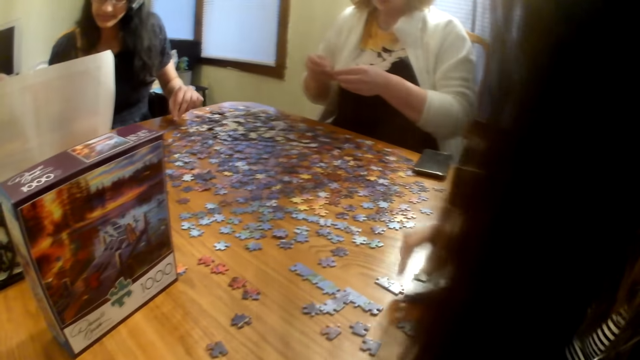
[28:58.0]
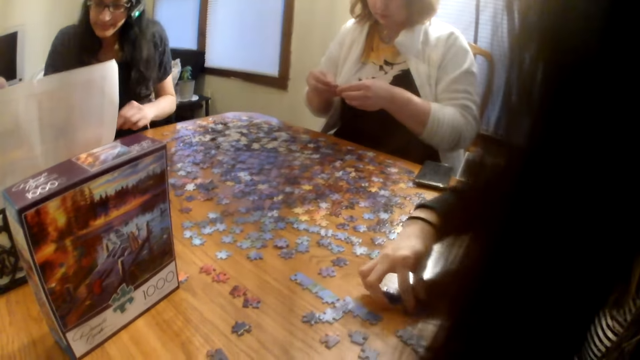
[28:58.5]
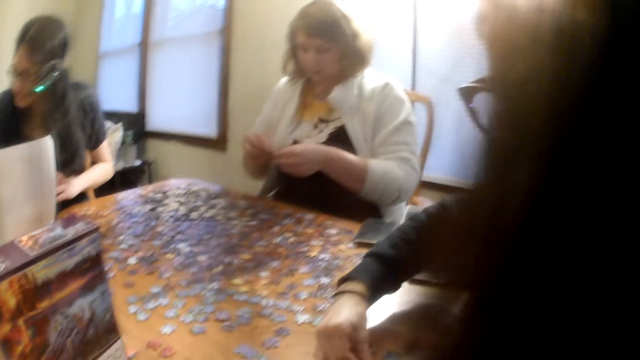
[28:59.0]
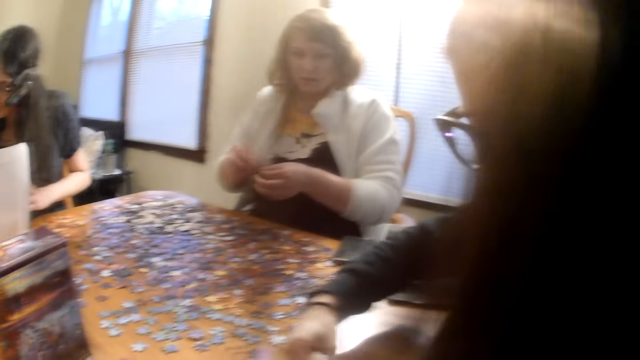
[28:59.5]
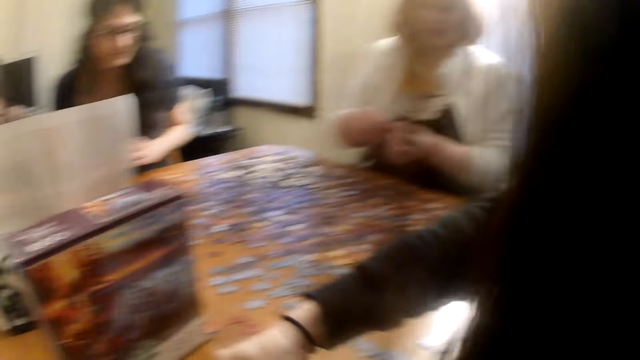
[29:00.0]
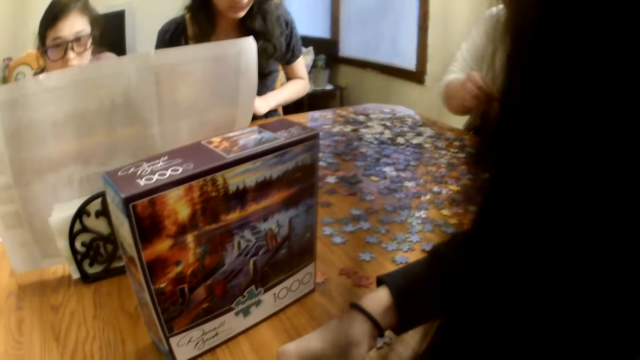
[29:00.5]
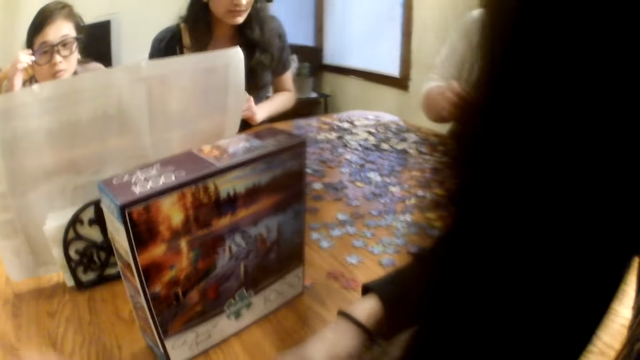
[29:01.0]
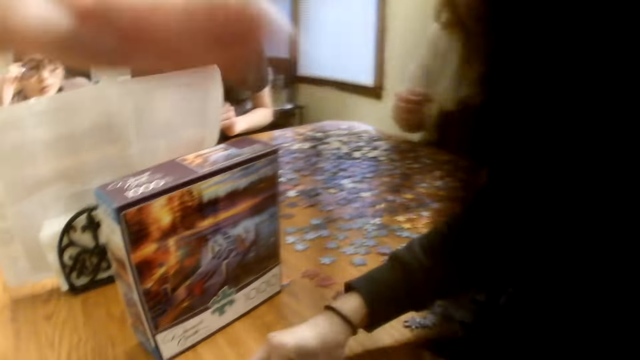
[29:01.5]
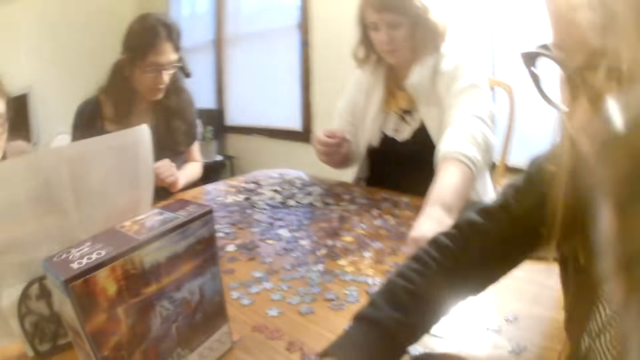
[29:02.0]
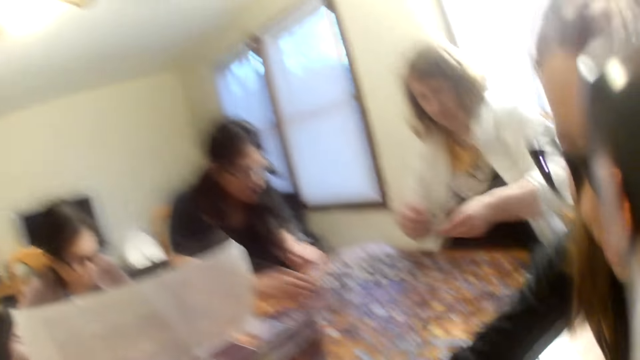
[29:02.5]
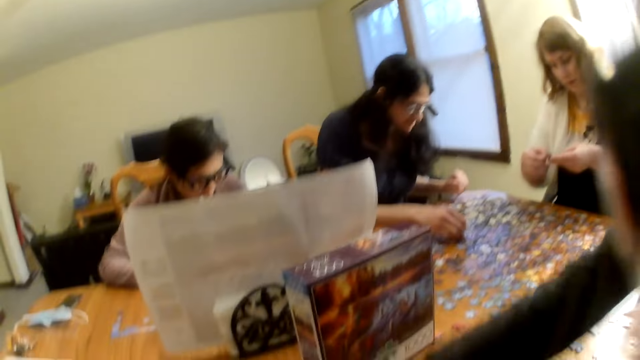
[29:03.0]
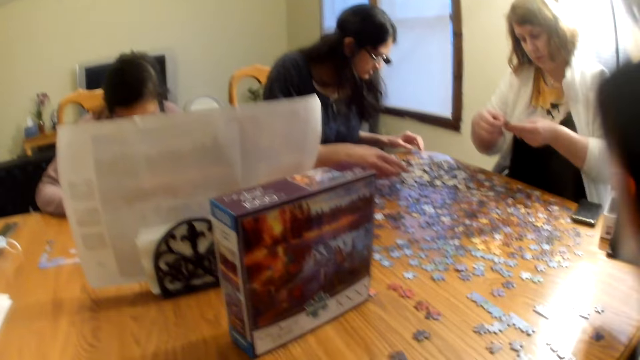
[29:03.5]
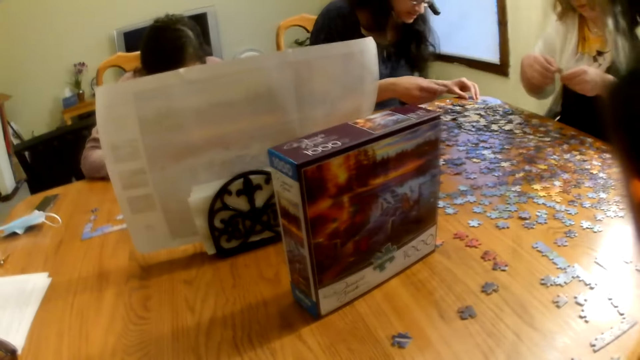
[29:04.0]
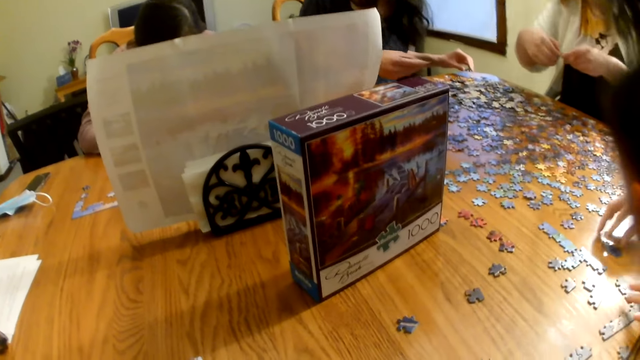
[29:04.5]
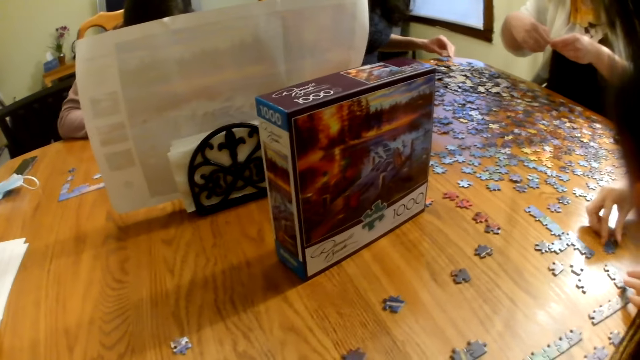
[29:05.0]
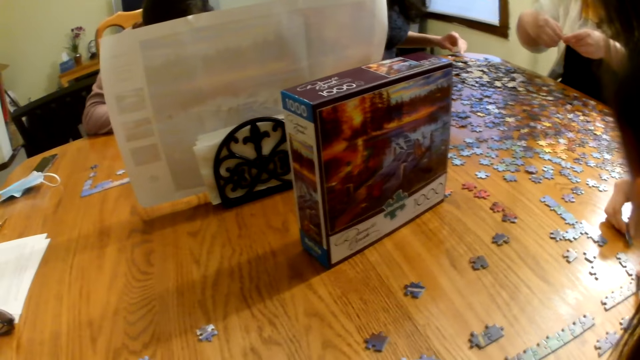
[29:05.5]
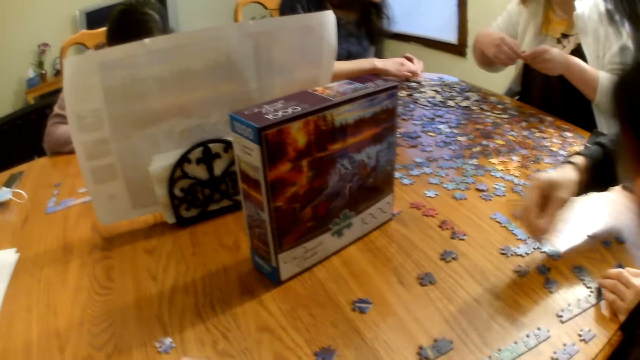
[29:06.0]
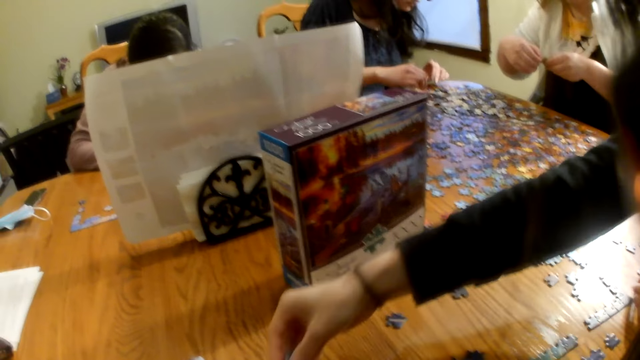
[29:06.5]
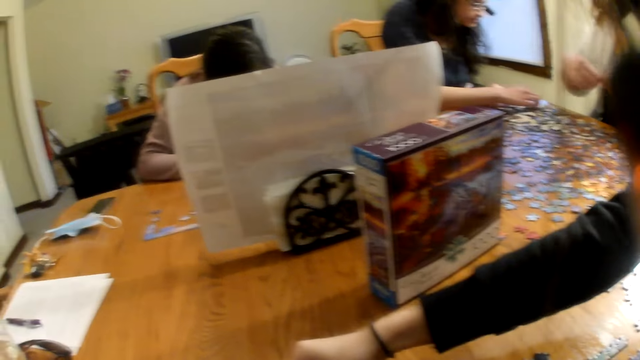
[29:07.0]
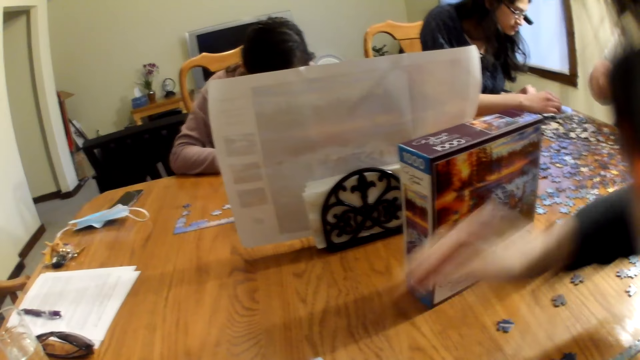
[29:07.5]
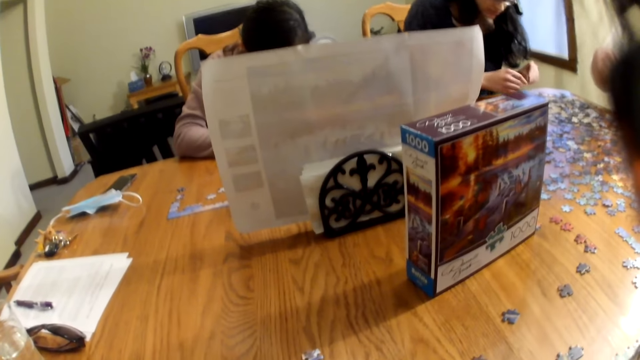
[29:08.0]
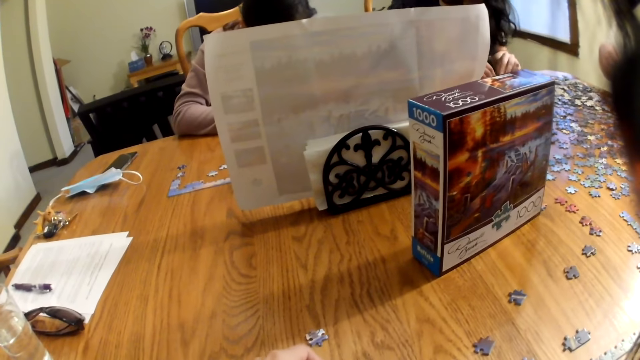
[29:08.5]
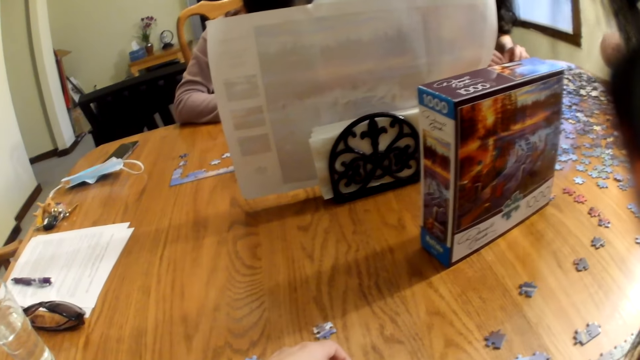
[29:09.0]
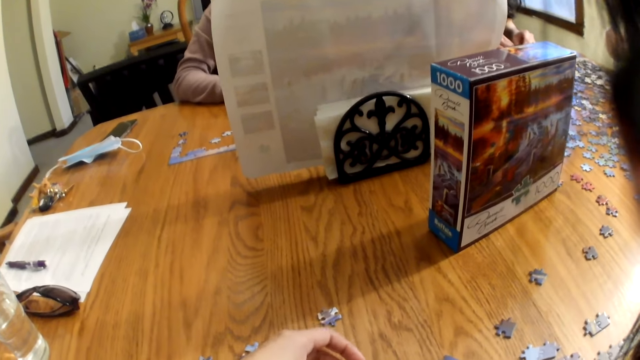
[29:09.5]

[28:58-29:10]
A woman looks at the piece on the table. Another woman moves the piece on the table. The camera wearer moves her hair. She speaks. The other woman moves the piece on the table and places the piece on the table.

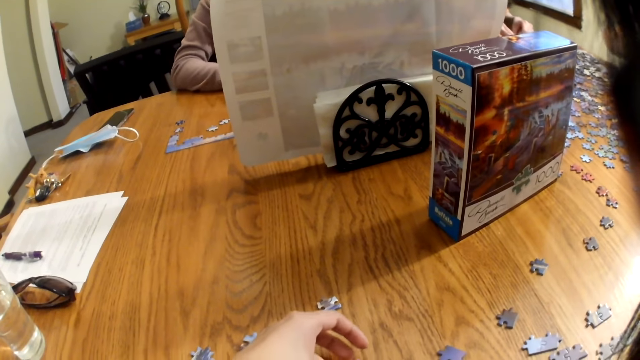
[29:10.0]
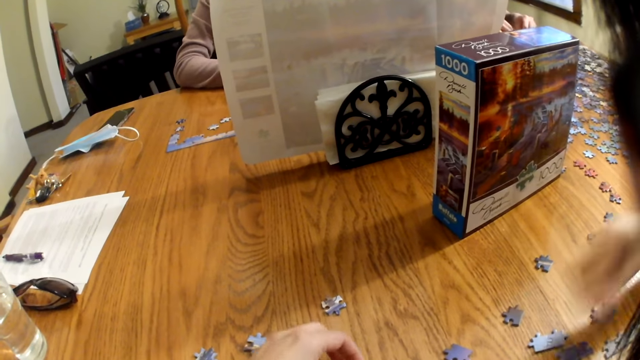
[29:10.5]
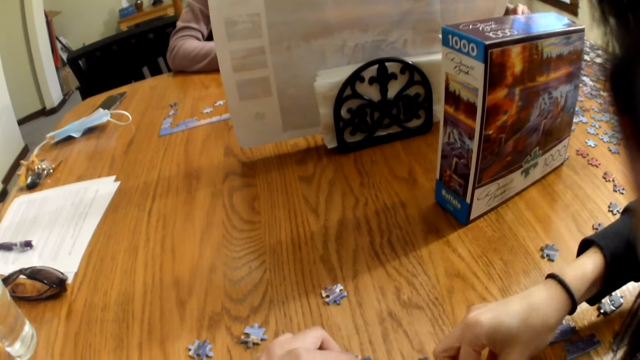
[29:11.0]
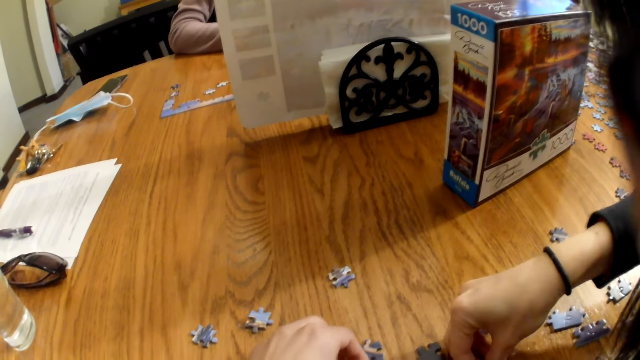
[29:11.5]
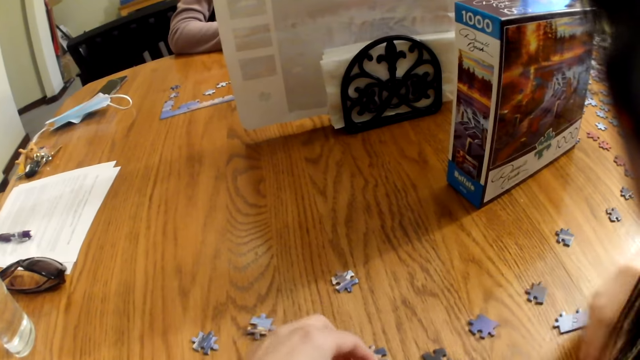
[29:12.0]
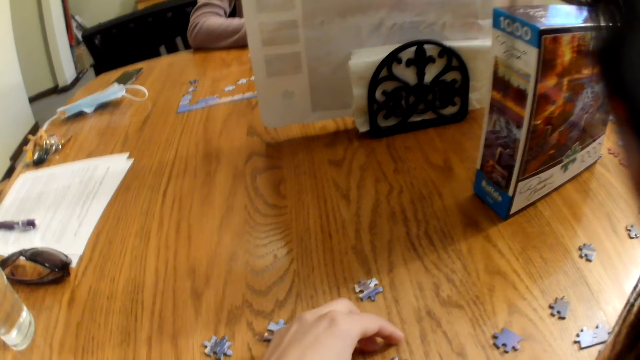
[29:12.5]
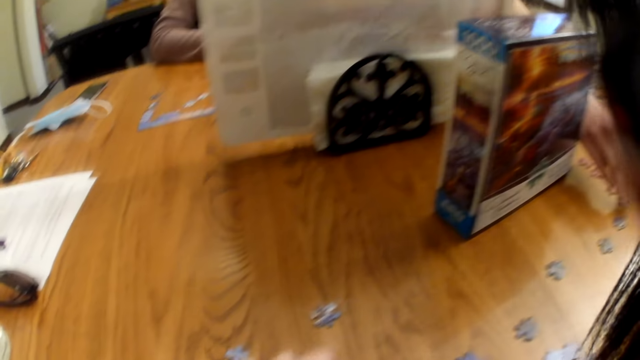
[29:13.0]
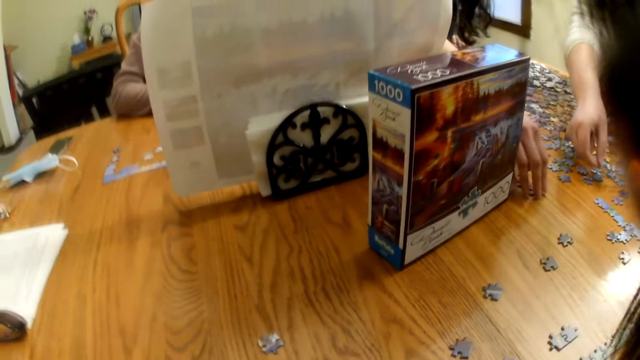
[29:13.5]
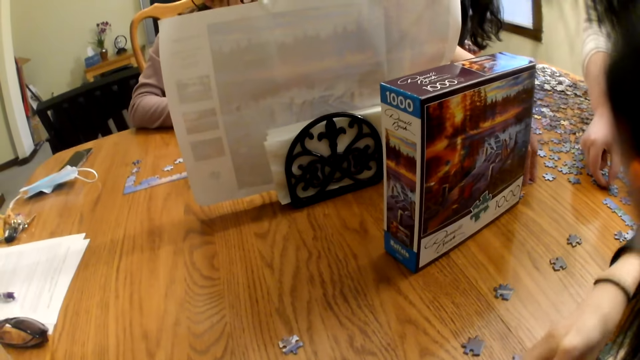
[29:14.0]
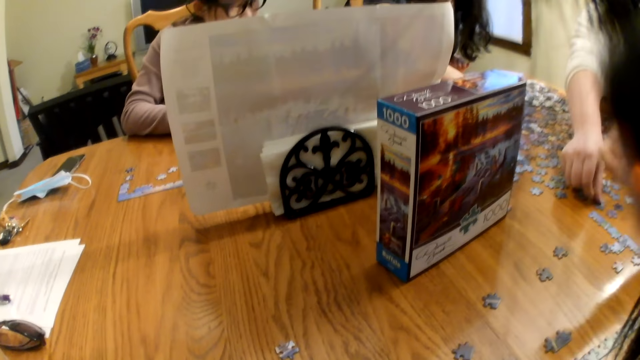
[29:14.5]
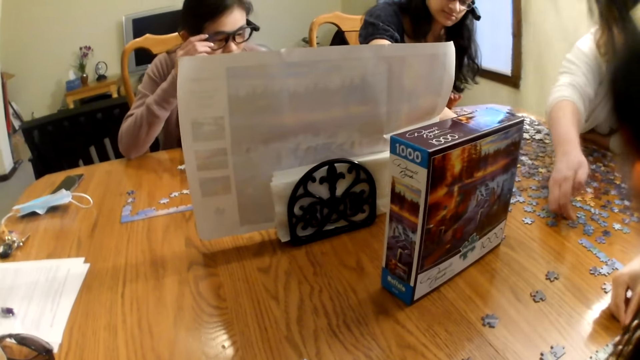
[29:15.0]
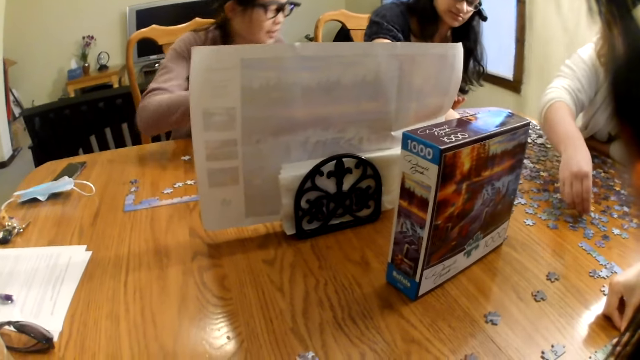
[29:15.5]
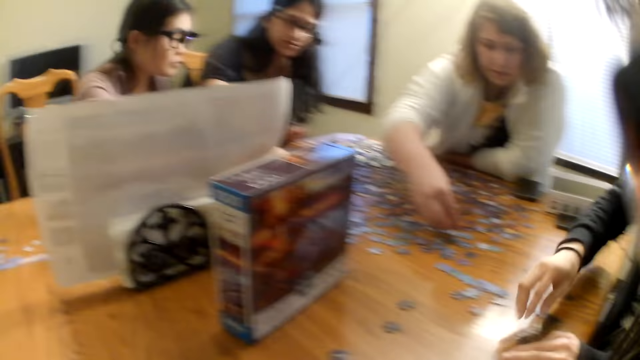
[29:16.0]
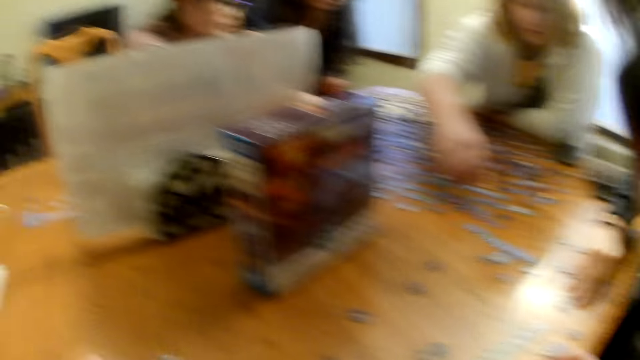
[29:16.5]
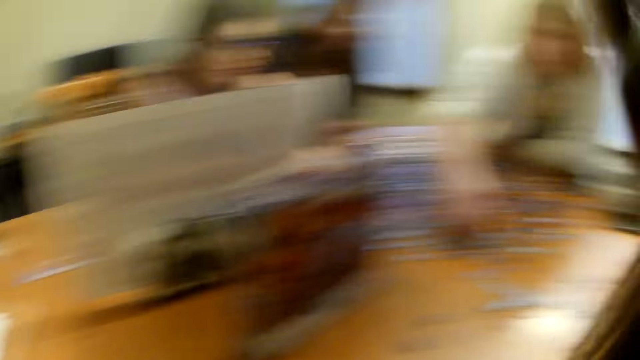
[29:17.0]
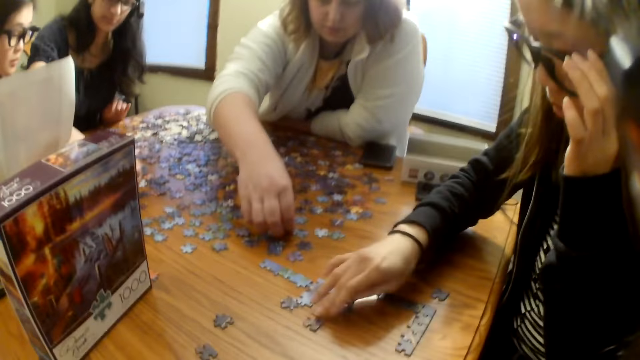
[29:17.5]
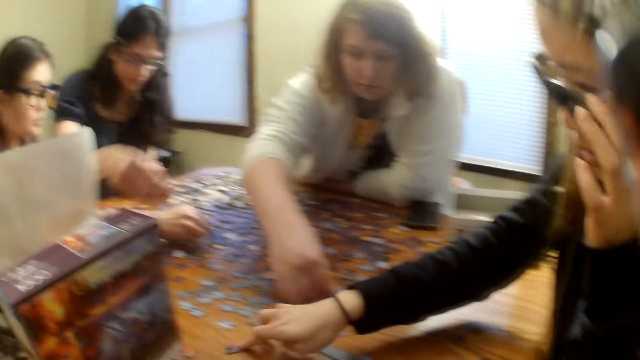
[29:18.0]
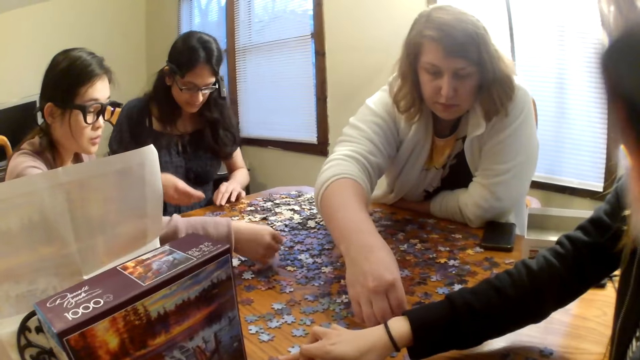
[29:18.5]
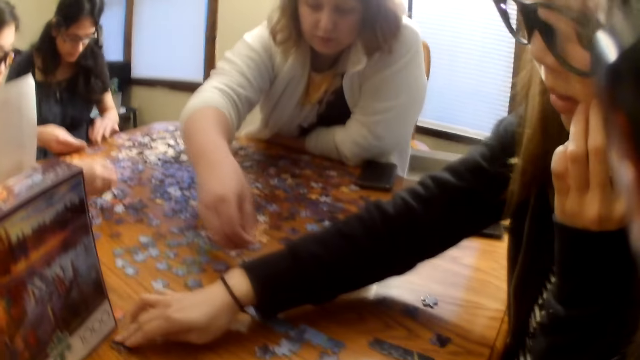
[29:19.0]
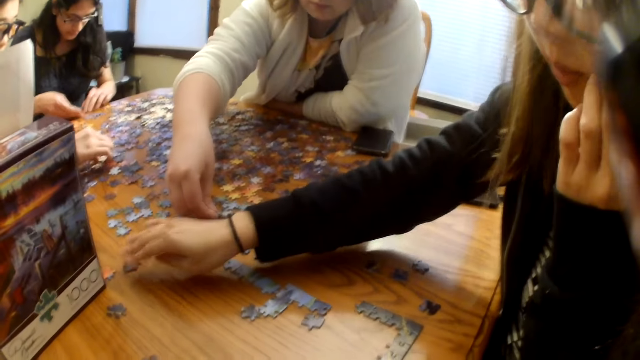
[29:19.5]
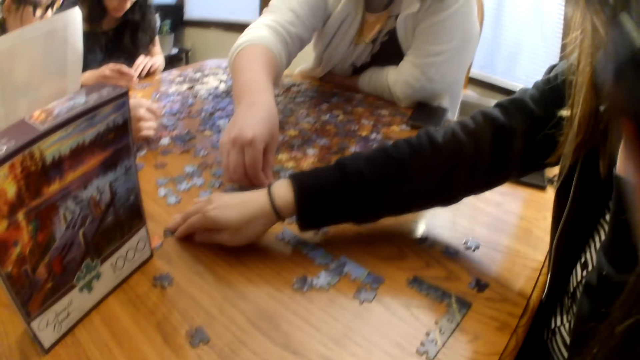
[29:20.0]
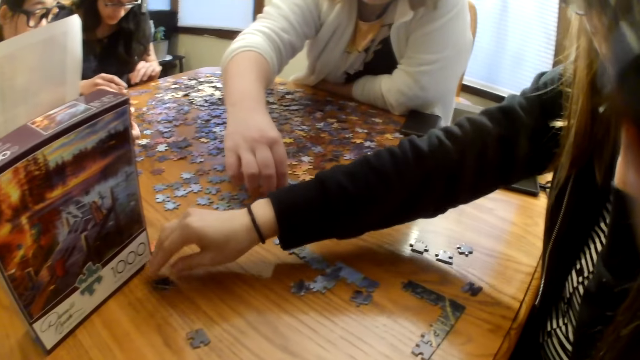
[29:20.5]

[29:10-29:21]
The camera wearer touches the piece on the table. A woman places the piece on the table. The camera wearer moves the piece on the table. Another woman picks up a piece from the table and moves the piece on the table. The first woman moves the piece on the table.
